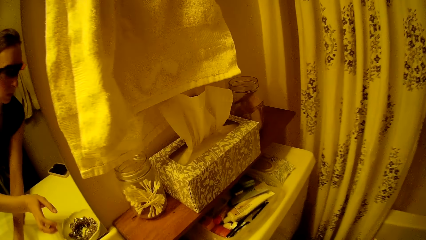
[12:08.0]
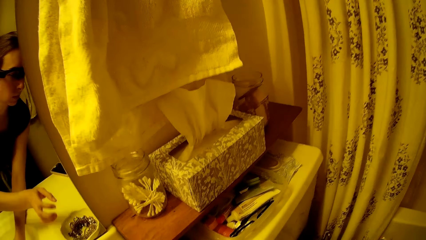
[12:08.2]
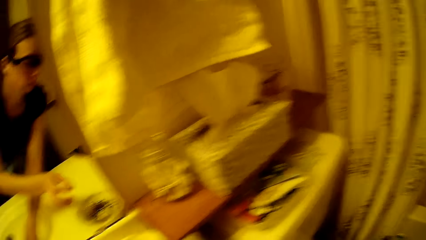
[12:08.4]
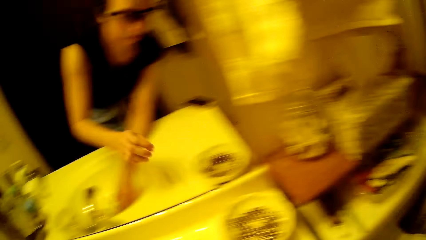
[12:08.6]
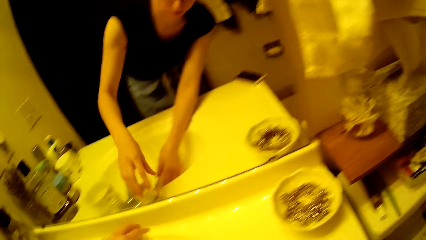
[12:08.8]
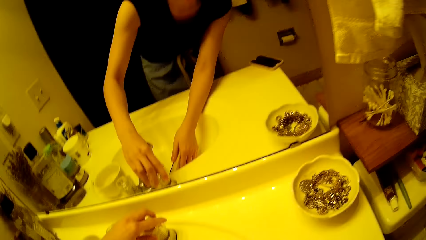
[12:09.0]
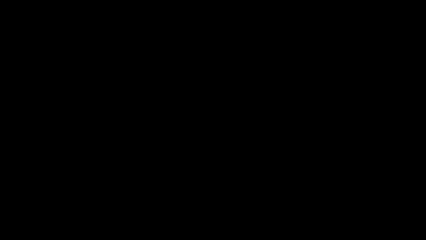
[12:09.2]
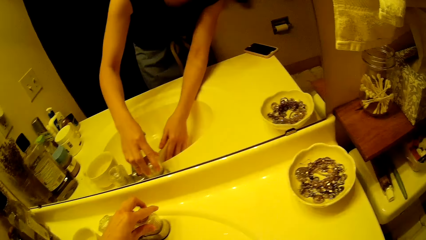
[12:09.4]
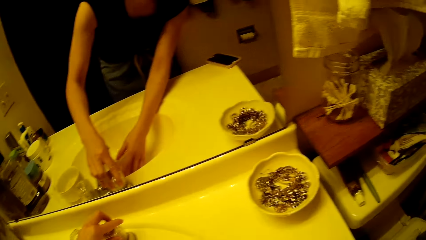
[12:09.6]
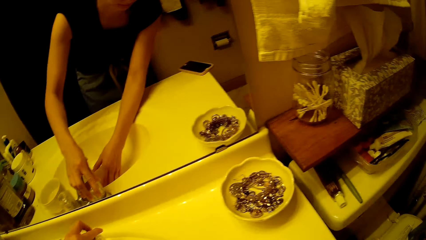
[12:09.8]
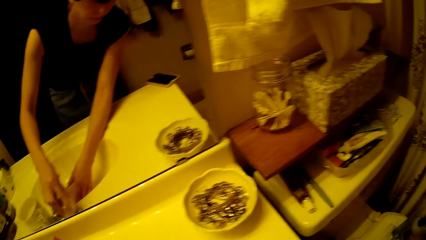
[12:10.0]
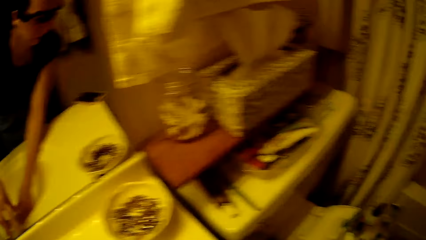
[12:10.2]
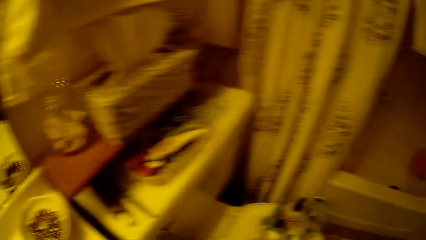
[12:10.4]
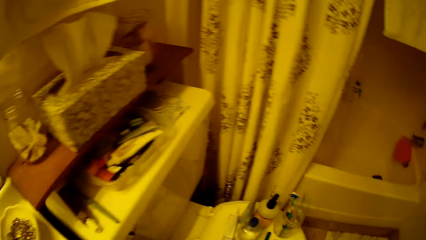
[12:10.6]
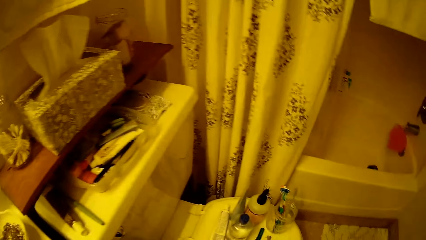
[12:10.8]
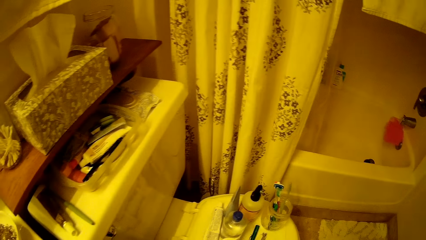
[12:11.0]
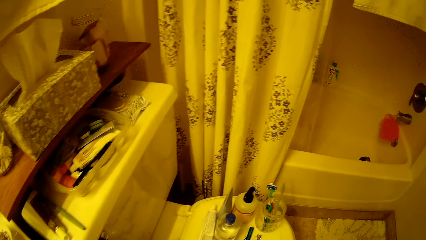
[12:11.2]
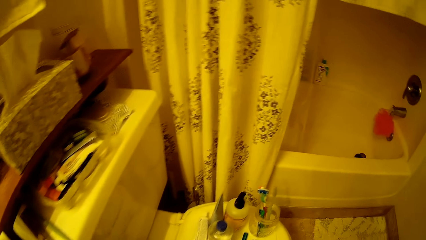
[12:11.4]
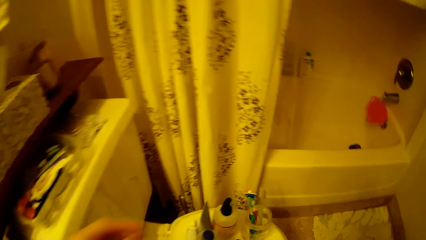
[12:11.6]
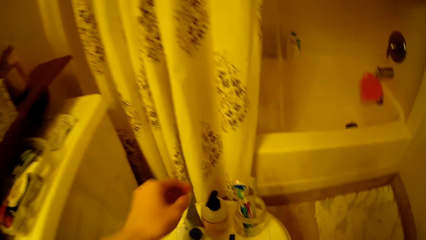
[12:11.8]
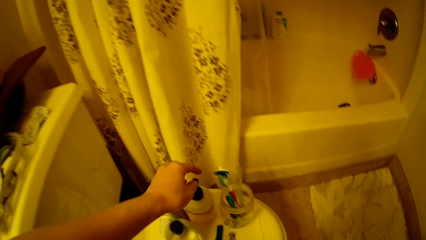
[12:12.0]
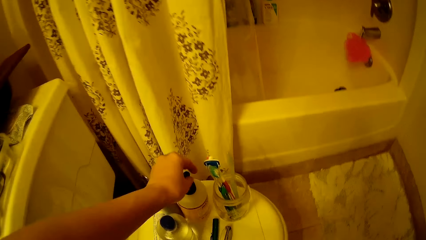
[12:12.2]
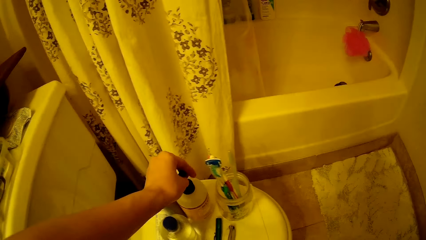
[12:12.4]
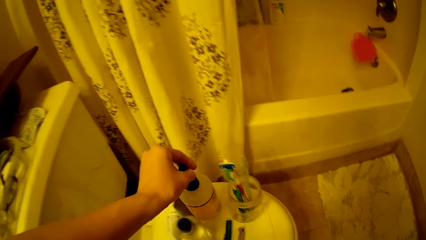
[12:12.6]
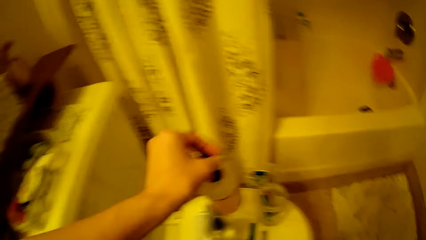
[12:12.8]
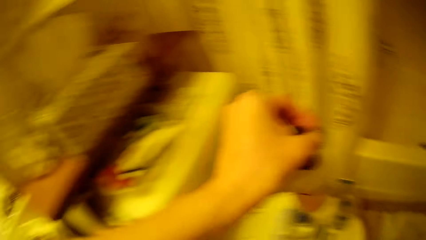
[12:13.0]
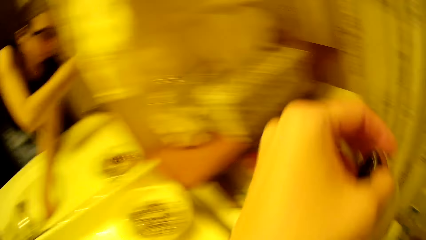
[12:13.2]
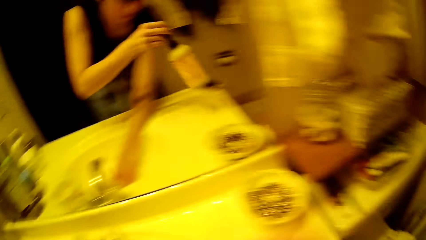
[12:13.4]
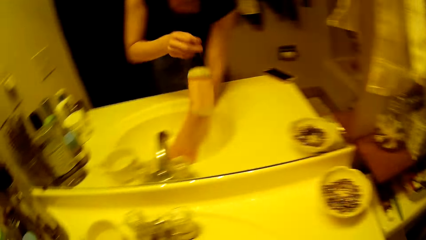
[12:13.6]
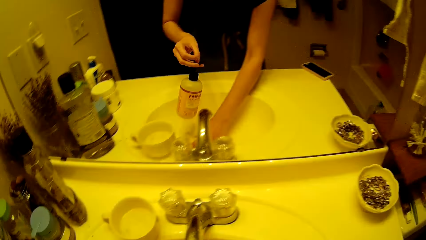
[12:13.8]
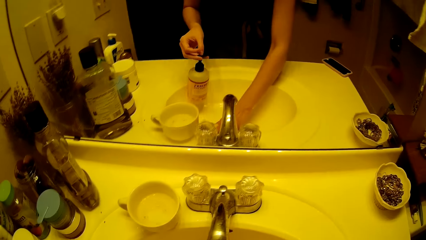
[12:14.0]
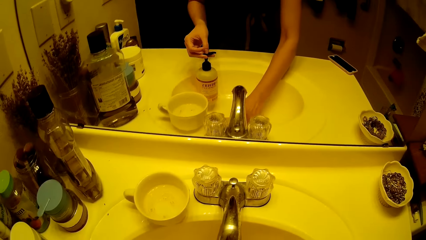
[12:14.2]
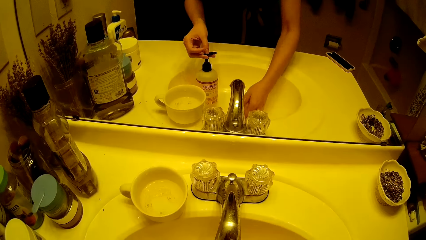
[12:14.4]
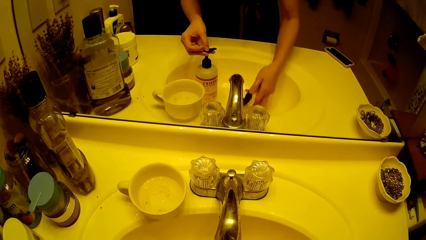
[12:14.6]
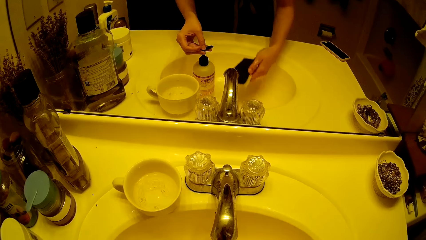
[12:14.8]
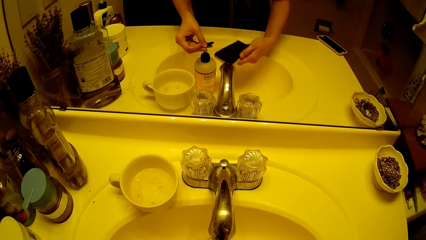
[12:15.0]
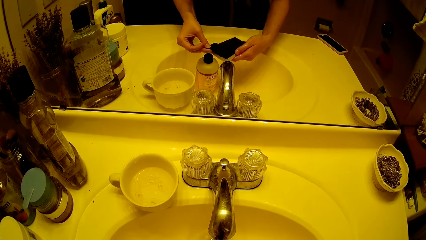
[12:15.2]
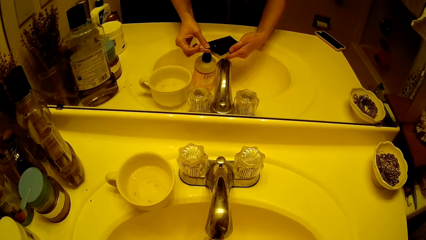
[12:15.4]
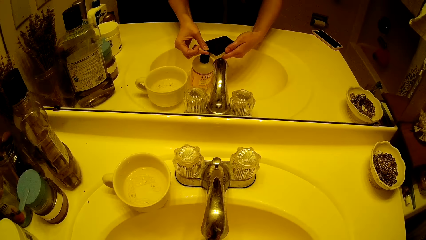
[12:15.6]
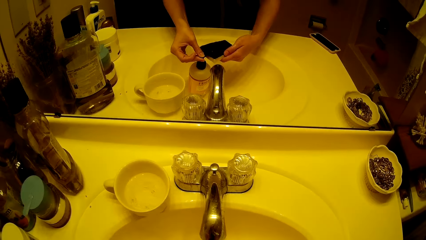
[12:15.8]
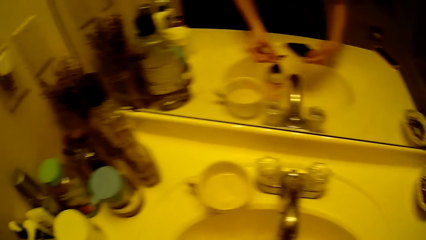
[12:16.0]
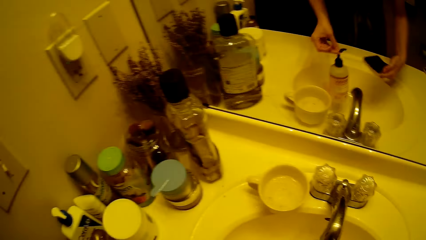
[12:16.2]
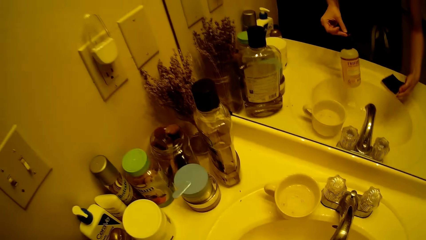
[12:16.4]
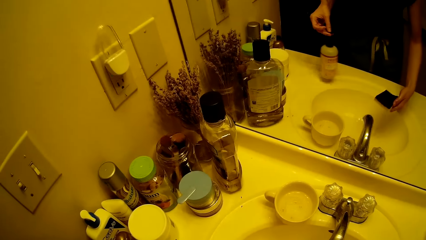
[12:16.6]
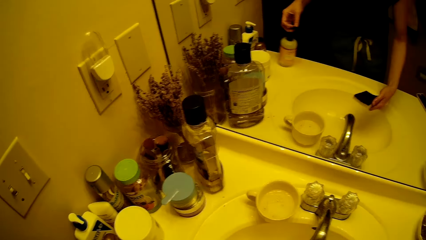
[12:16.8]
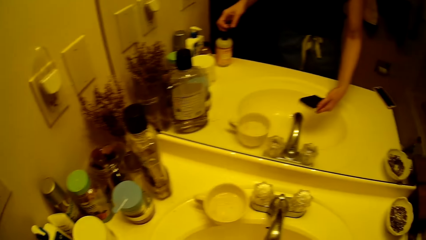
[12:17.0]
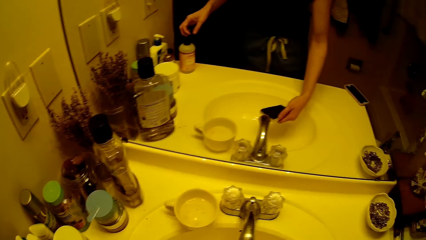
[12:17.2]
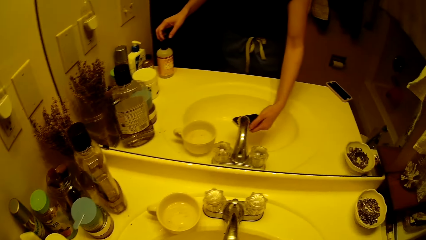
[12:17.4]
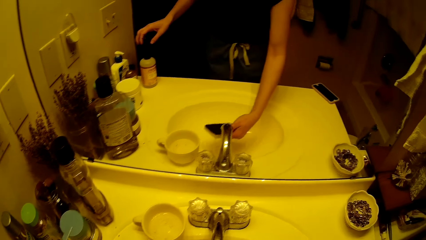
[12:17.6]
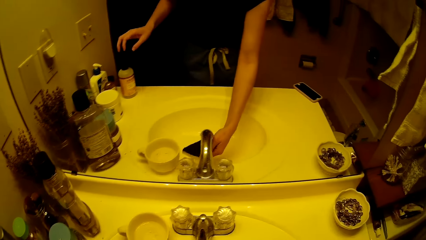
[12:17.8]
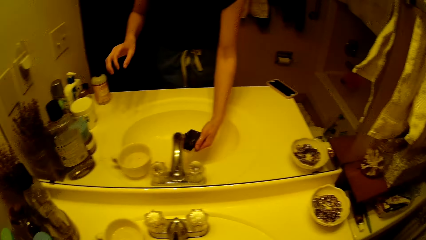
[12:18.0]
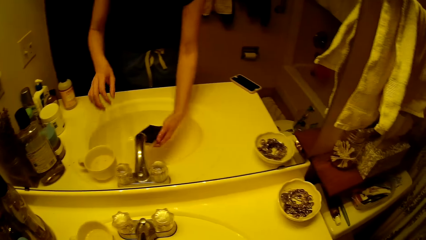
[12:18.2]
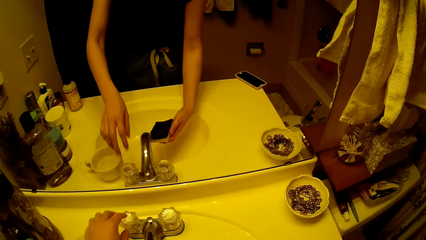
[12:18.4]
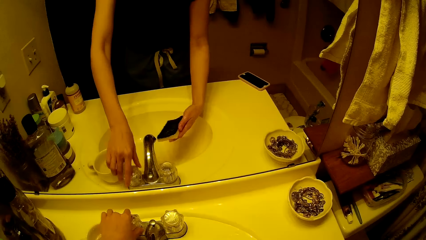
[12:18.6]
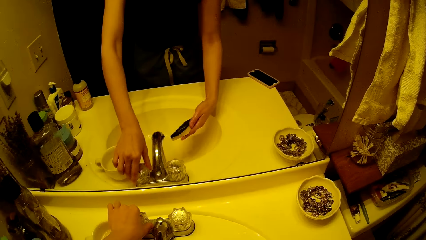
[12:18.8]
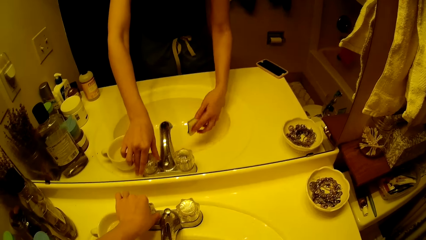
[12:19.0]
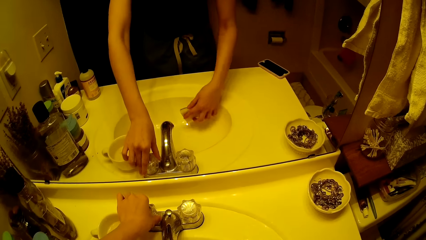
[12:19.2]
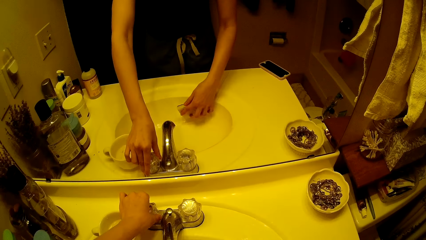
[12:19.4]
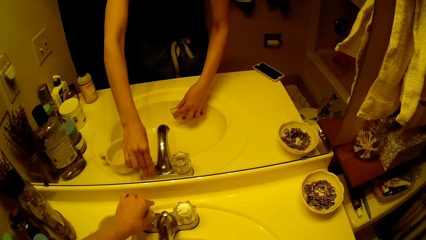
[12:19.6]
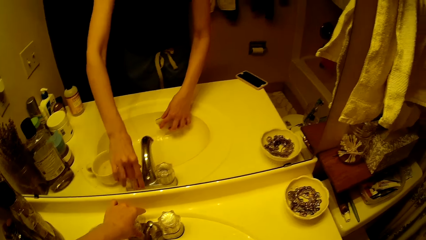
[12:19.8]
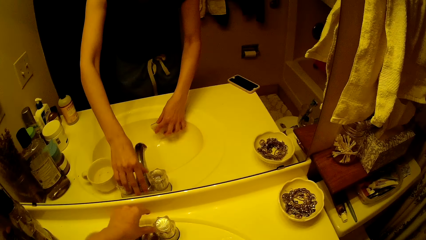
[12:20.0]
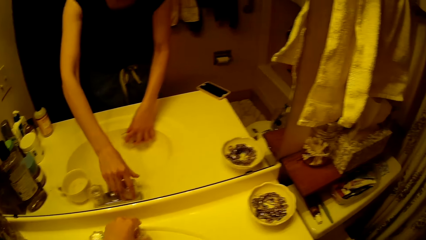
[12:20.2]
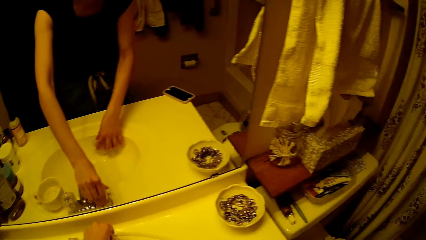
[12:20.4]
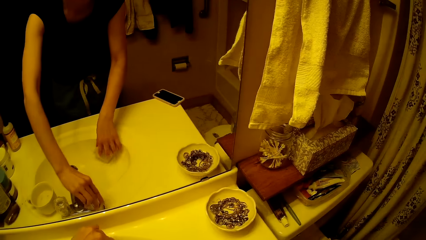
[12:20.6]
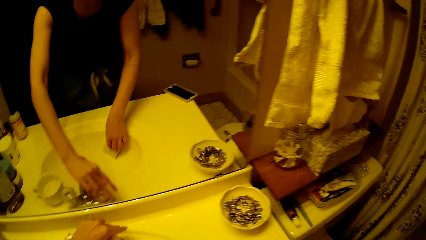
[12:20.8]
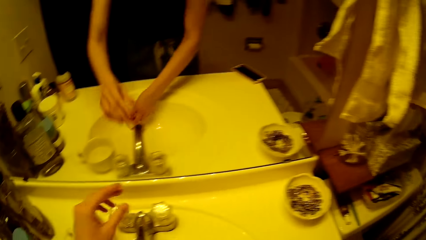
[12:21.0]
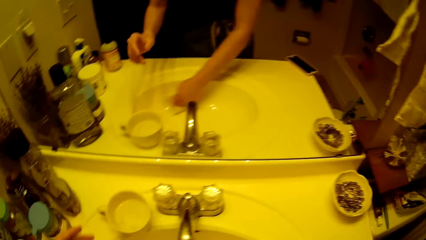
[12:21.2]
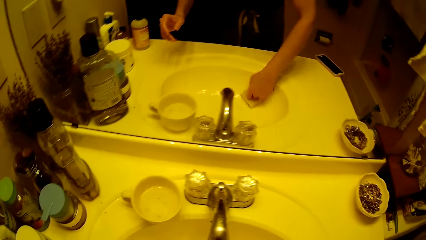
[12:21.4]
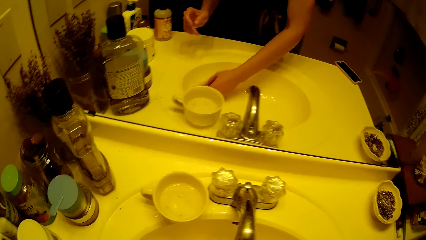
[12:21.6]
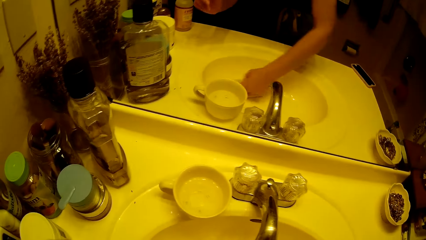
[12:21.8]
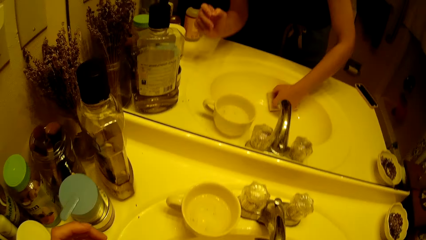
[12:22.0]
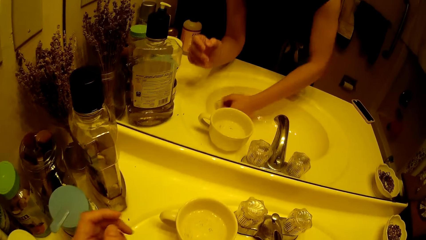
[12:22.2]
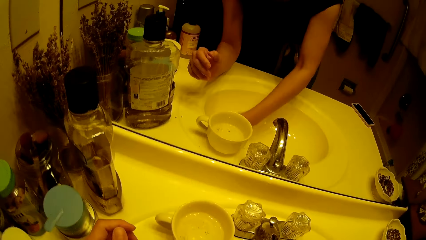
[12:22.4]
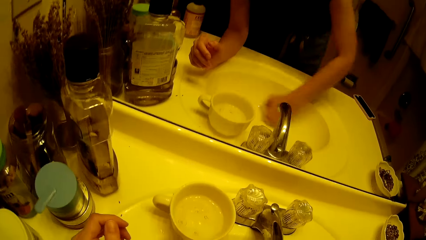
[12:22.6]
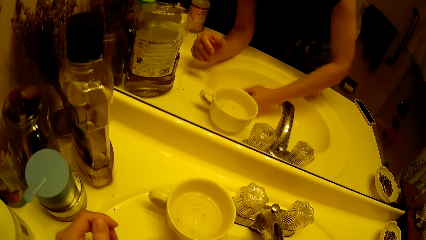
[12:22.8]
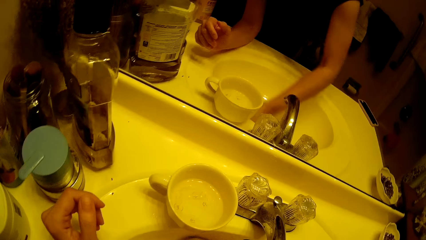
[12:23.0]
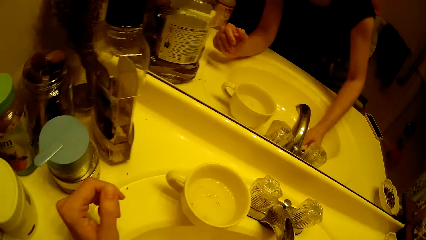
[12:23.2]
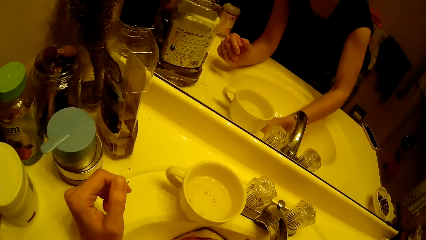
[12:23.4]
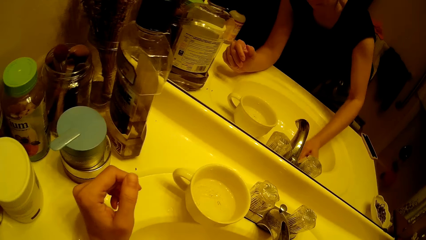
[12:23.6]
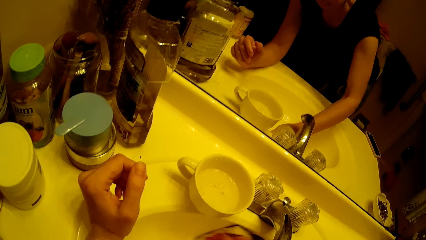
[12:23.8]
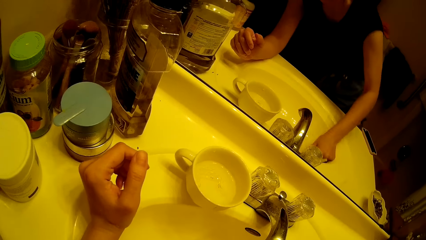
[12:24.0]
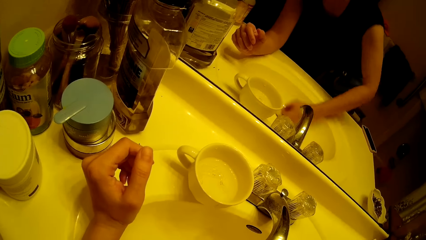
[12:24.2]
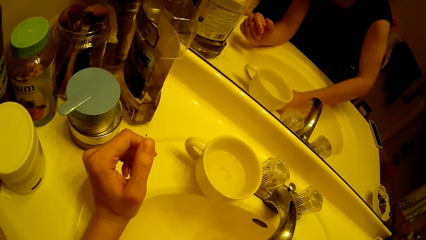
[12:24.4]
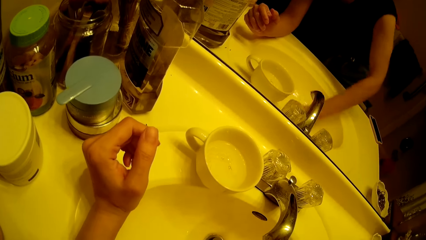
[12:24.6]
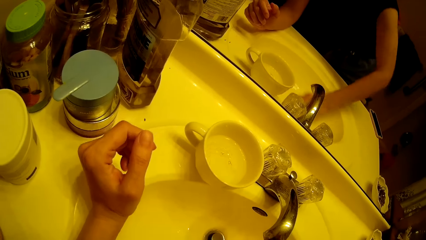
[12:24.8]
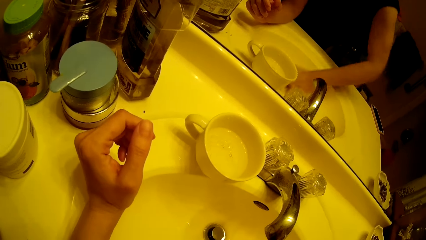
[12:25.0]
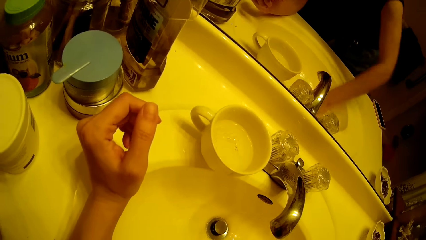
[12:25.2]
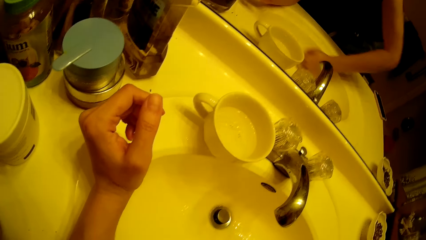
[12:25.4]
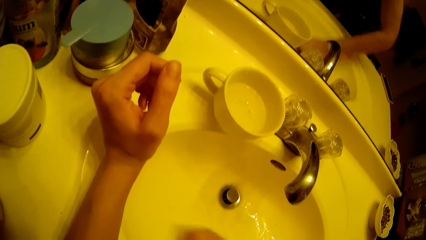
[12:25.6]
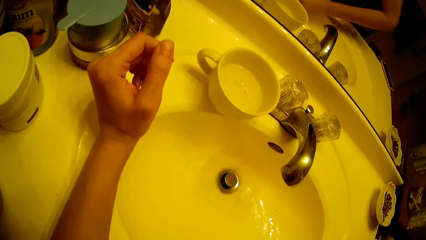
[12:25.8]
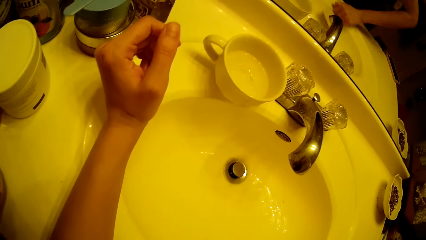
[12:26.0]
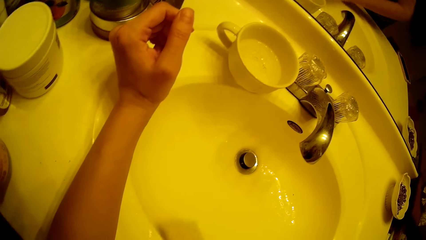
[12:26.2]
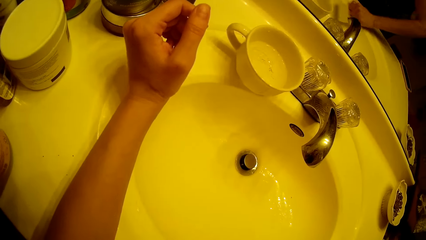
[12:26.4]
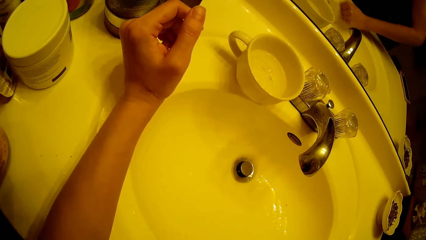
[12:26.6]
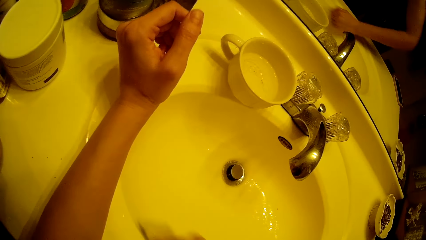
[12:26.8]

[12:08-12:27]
The camera wearer closes the sink tap. He stands on the floor. He picks the Tresemme shampoo on the flush toilet. He puts the Tresemme shampoo in the sink. He picks the sponge from the sink. He puts the shampoo on the sponge. He moves the Tresemme shampoo in the sink. He opens the tap on the sink. He closes the sink tap. He scrubs the sink with the sponge in his right hand.
